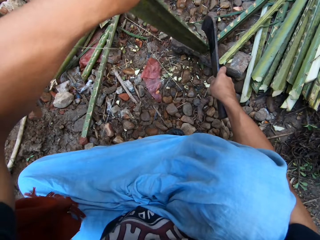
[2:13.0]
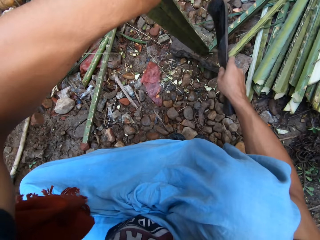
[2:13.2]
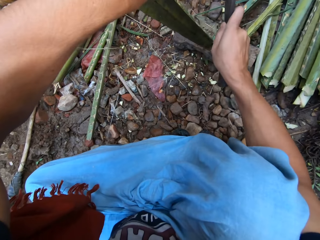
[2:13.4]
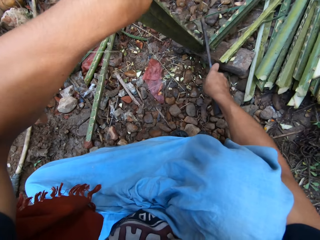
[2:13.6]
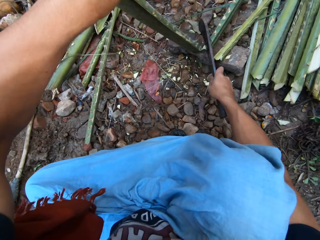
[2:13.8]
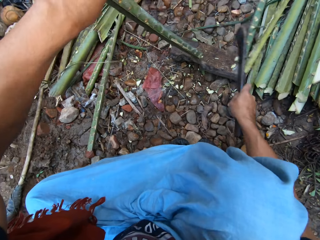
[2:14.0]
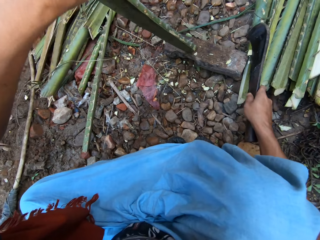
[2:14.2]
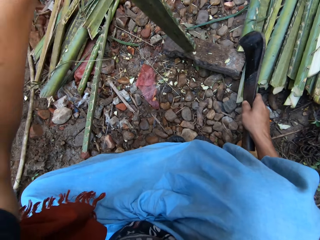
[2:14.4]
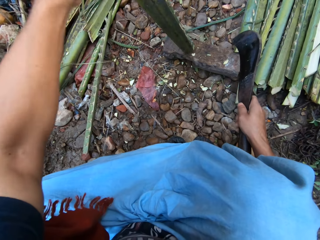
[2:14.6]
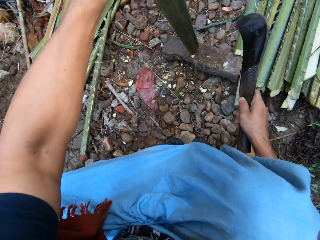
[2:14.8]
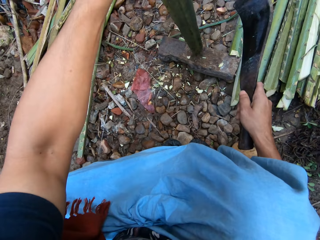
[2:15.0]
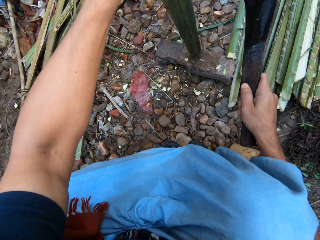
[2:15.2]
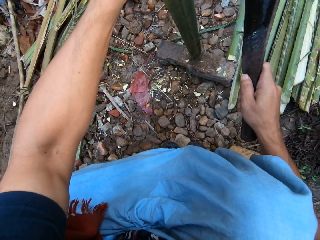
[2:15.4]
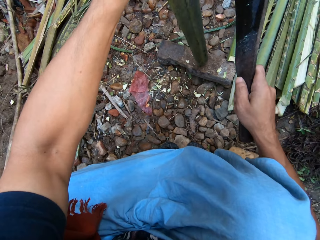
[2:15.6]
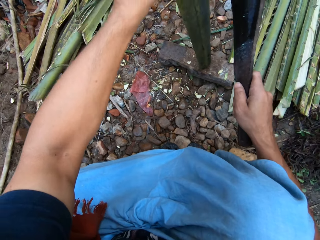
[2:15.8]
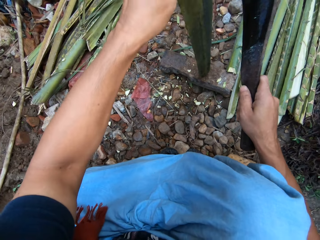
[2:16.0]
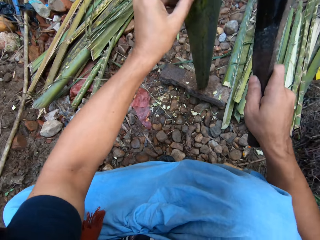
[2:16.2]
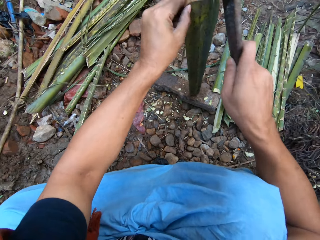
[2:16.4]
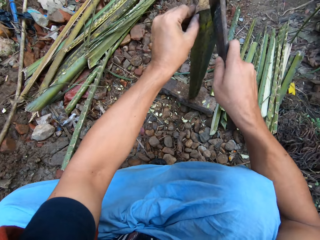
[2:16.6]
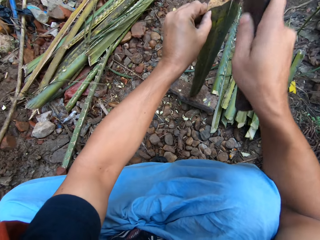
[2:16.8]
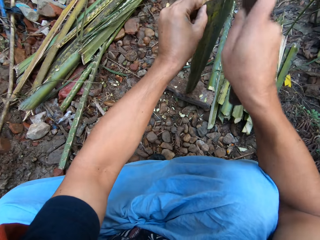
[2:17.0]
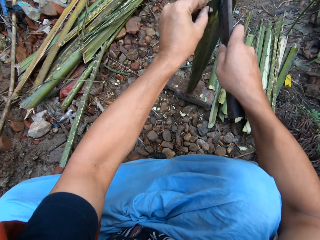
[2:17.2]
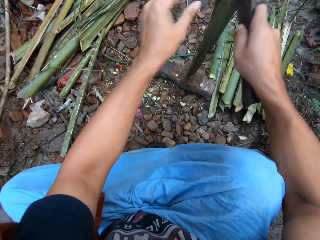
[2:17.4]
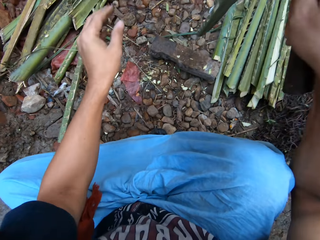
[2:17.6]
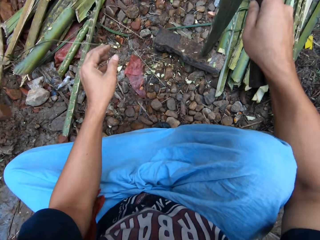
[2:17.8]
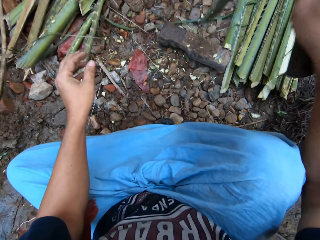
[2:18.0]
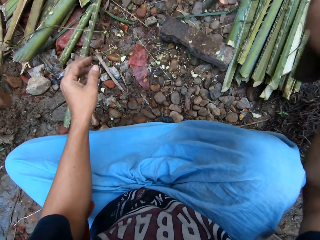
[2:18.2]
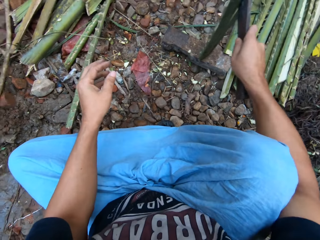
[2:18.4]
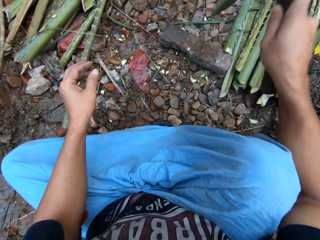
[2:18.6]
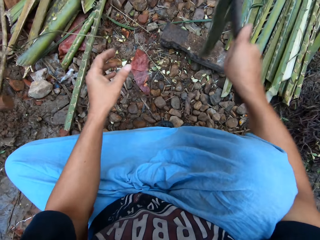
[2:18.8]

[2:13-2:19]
The camera wearer cuts one half of the tree branch in half with the knife in his hand.

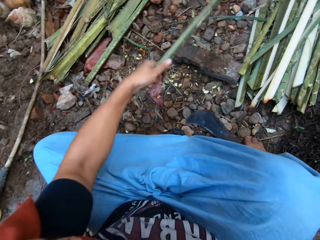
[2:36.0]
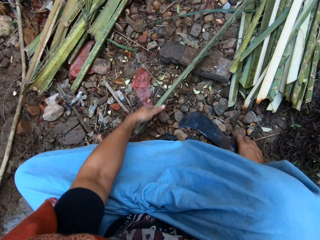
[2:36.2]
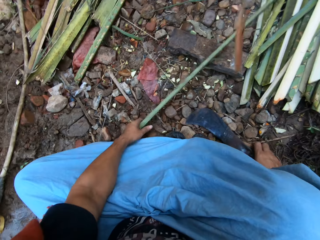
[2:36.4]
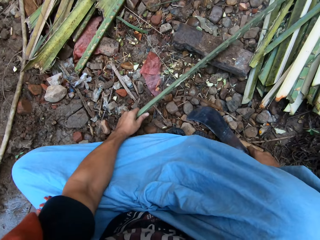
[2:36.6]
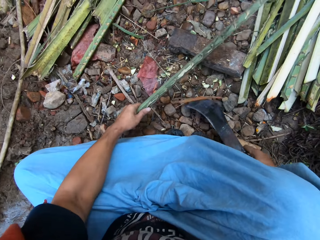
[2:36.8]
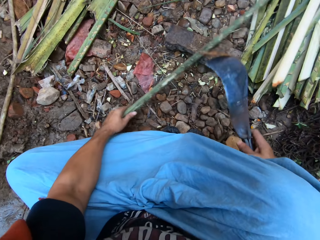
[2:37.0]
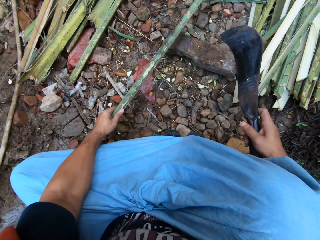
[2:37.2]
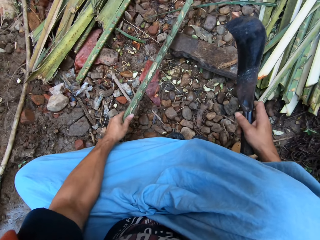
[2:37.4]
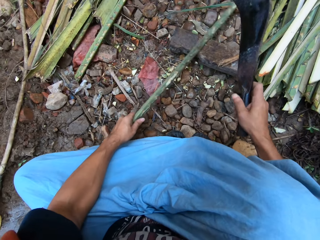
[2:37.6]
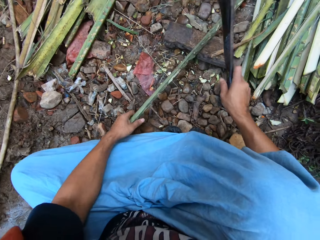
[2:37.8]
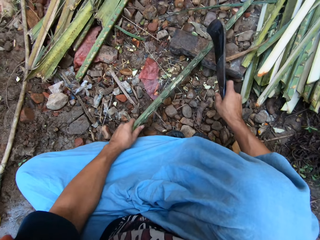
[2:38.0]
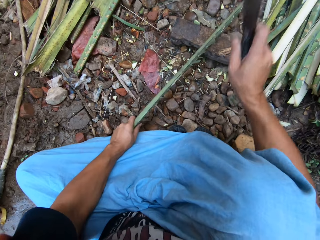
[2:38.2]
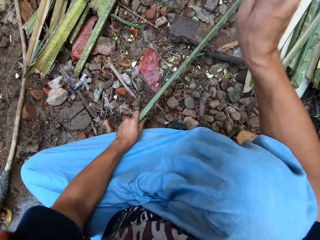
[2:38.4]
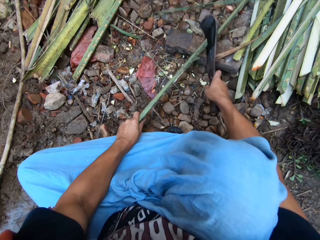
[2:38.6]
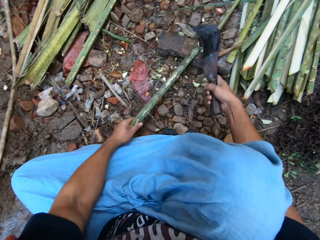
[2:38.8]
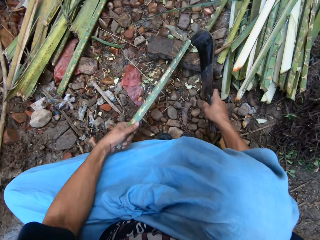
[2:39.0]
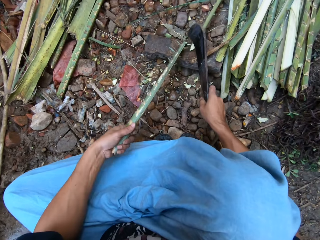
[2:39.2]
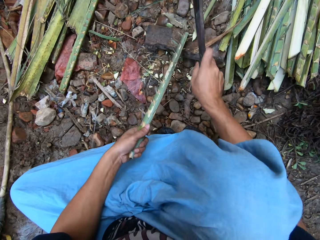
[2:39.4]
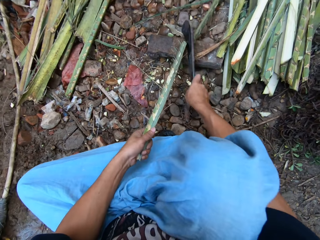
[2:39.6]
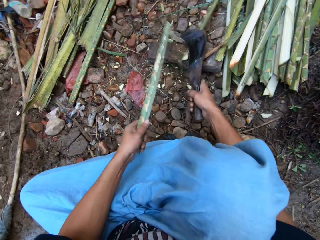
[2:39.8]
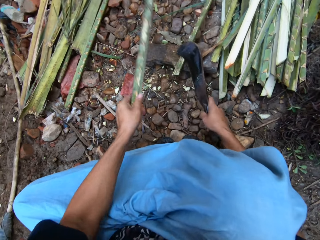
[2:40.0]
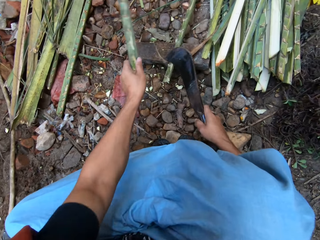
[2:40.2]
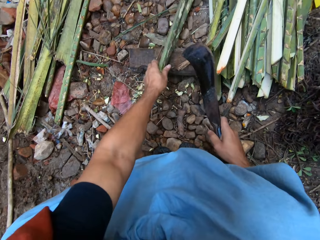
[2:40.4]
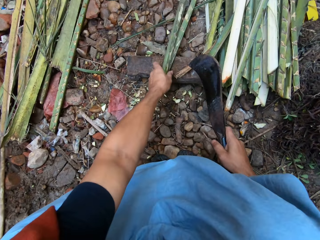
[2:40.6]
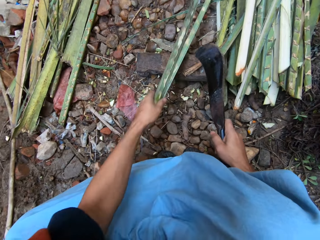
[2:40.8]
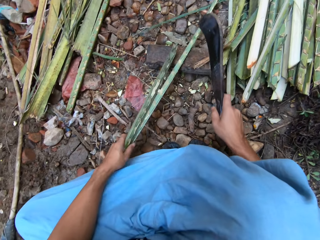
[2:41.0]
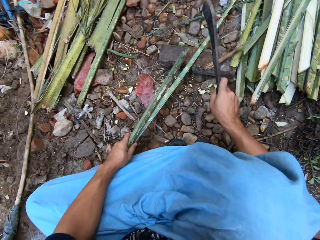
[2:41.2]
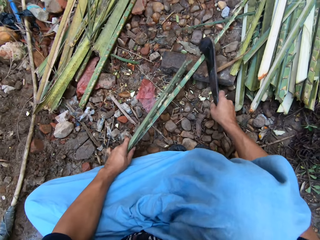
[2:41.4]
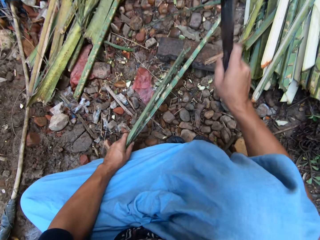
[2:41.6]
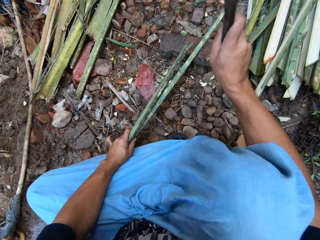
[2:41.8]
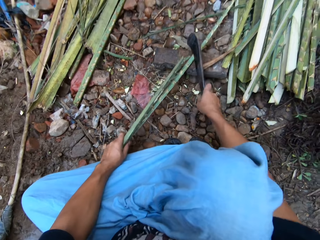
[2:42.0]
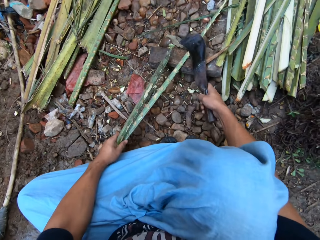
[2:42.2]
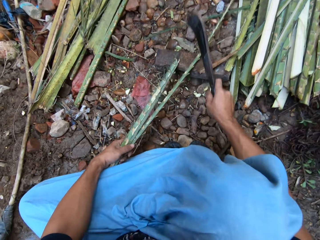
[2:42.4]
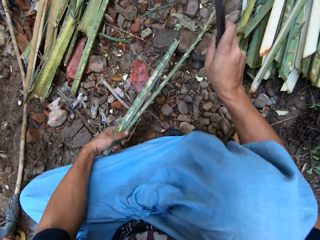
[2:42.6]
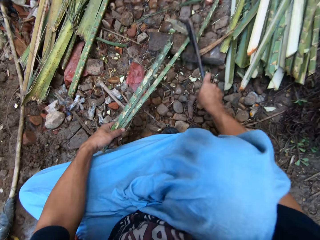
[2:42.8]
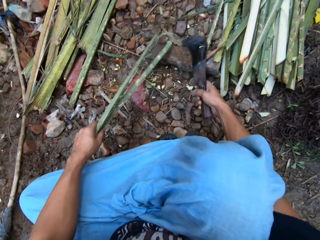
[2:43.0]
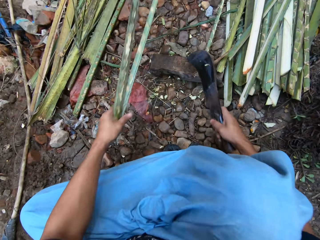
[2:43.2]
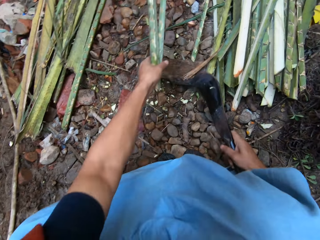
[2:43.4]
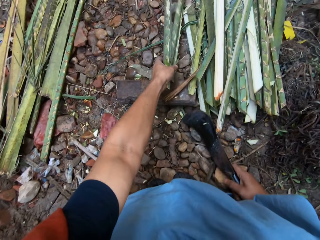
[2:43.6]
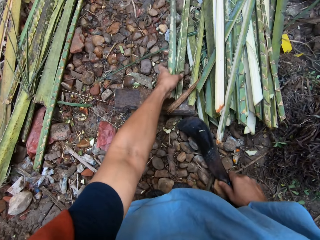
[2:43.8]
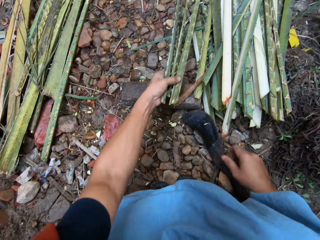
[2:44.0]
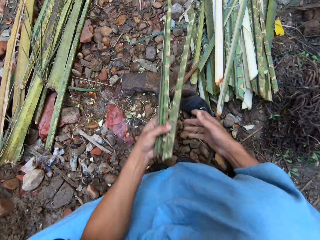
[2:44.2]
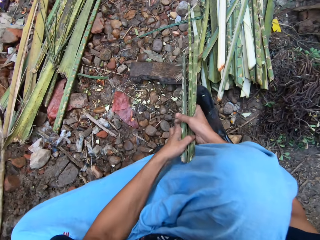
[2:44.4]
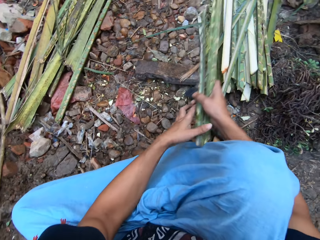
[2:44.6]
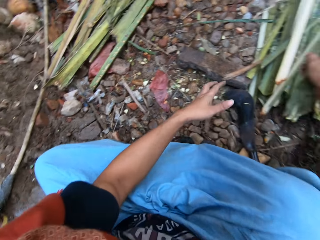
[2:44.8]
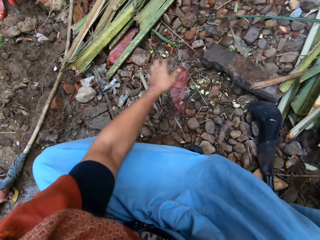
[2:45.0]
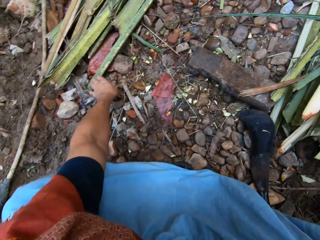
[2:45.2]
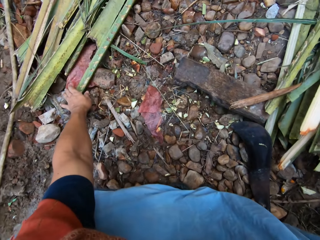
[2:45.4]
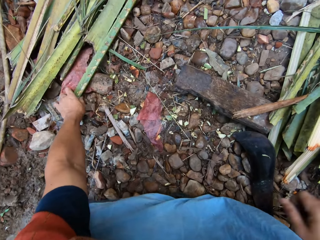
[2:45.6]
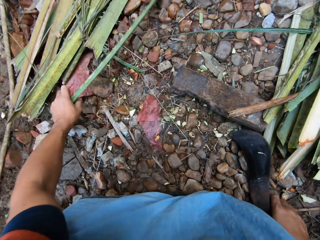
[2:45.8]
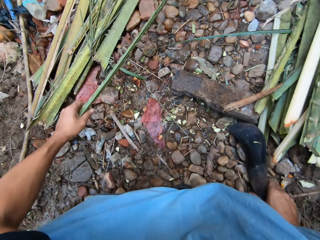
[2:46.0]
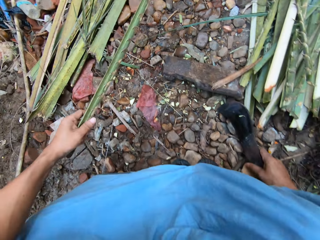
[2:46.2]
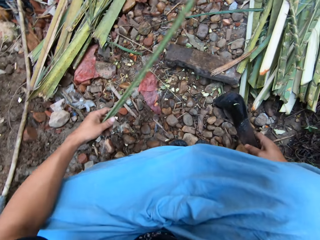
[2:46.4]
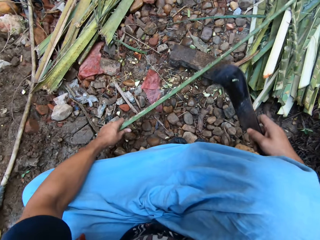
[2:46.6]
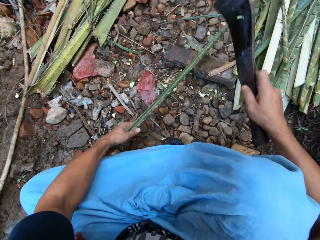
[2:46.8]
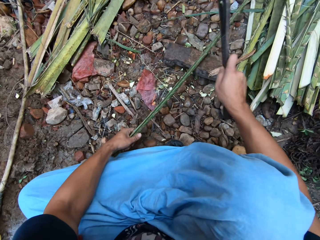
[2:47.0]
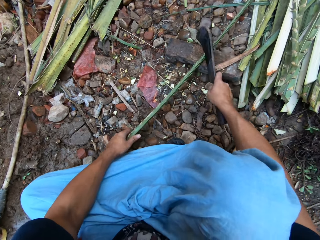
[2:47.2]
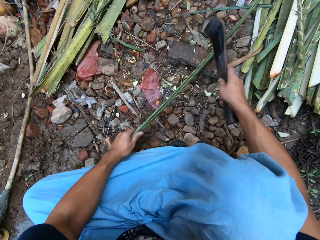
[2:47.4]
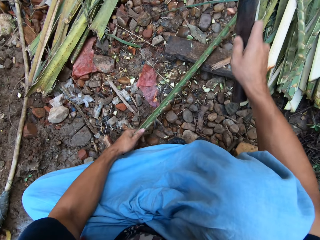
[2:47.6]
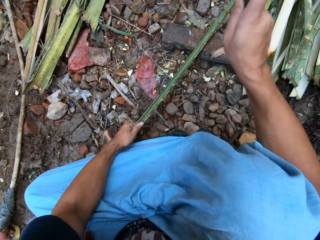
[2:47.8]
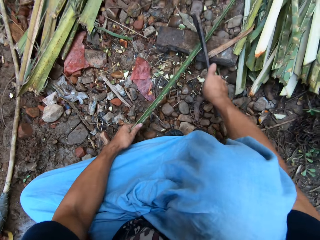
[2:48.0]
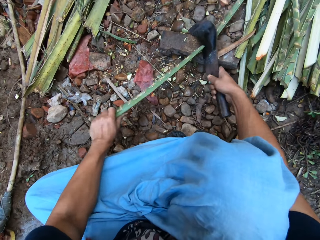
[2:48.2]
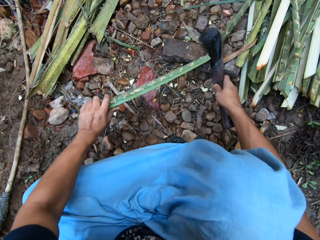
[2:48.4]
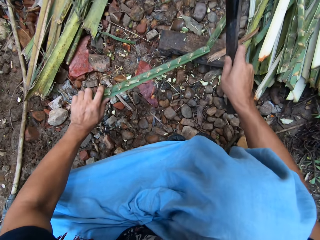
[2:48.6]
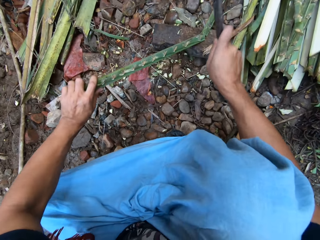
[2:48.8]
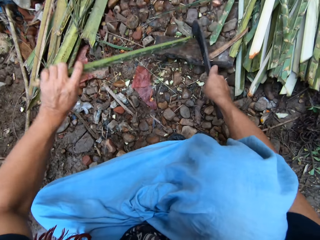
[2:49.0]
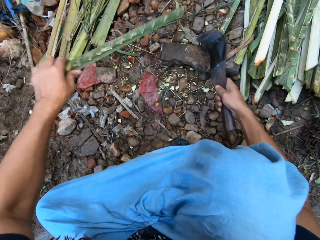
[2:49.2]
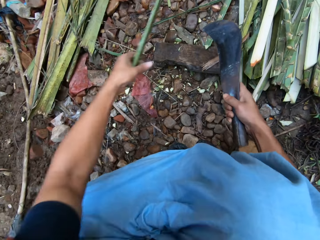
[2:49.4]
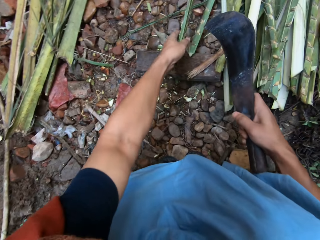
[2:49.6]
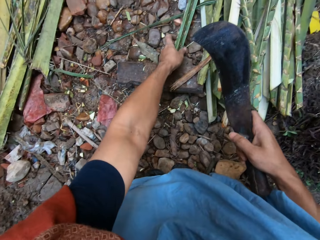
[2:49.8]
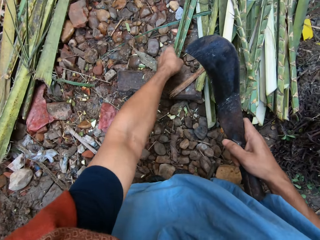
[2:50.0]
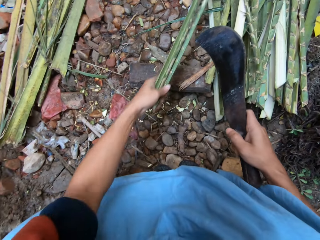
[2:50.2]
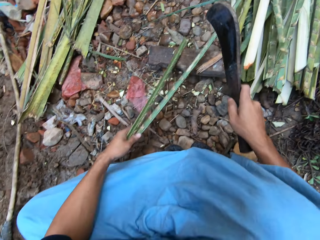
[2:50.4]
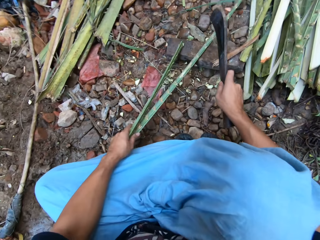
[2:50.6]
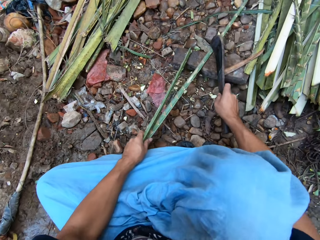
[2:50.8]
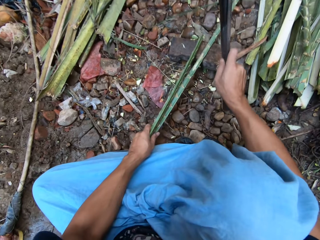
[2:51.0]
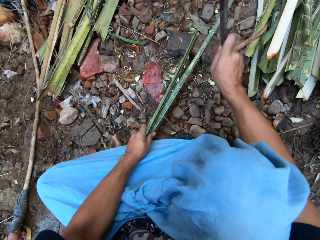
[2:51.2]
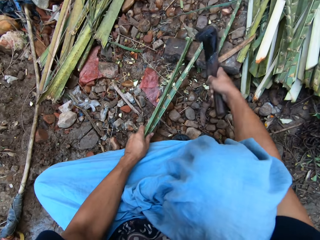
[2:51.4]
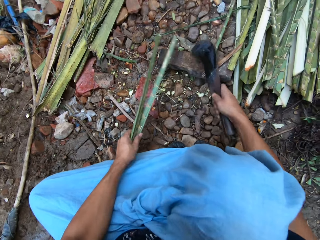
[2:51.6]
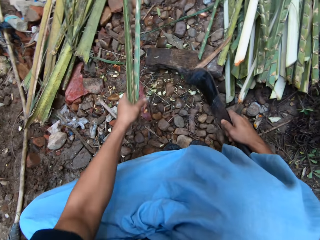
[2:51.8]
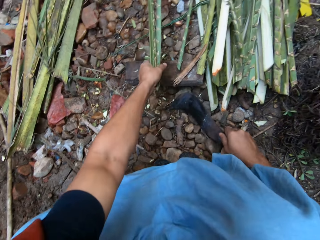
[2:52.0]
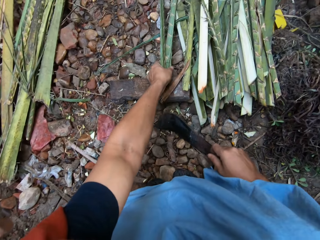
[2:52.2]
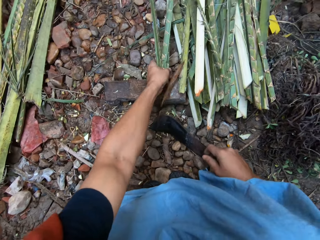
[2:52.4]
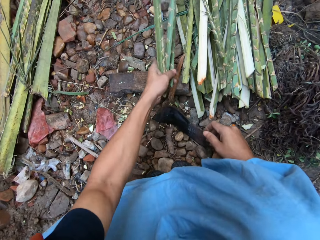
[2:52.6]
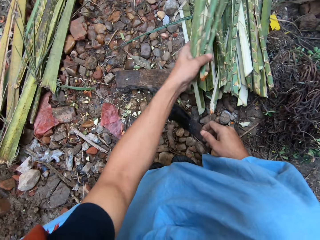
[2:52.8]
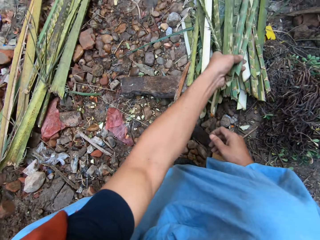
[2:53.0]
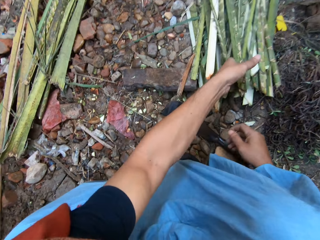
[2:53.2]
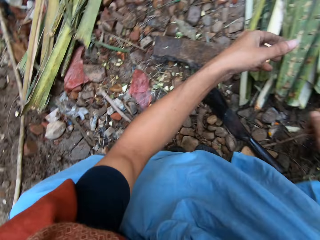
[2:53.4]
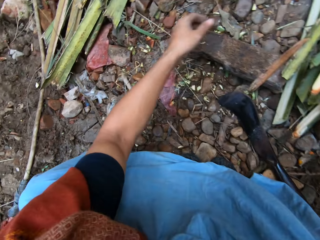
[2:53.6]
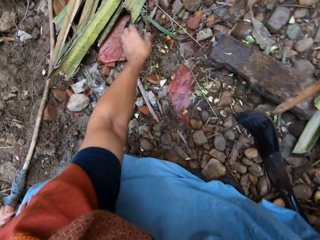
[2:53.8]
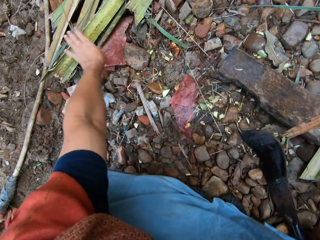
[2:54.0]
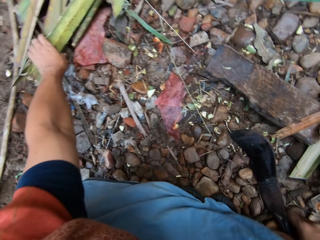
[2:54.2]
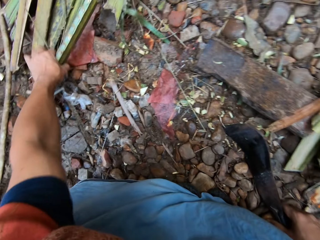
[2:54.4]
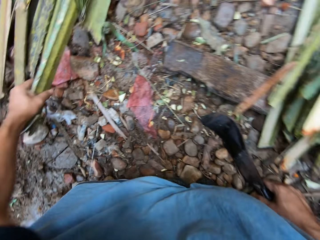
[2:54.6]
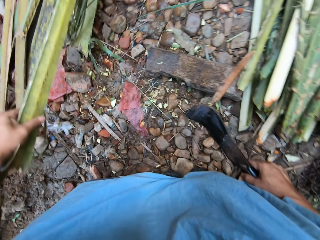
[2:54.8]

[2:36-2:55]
The camera wearer picks up a knife or machete. He cuts the tree branch in half with the knife in his hand. He puts the tree branches together. He picks up a coconut leaf. He cuts the tree branch in half with the knife in his hand. He pulls the coconut leaf. He drops the knife on the ground. He puts the tree branches together. He picks up the coconut leaf. He picks up another tree branch from the ground. He pulls the coconut leaf. He picks up the knife from the ground. He cuts the tree branch in half with the knife in his hand. He puts the tree branches together. He picks up the knife. He pulls the coconut leaf. He cuts the tree branch in half with the knife in his hand. He puts the tree branches together and drops the knife on the ground. He pulls the coconut leaf and drops the coconut leaf. He moves the left hand. He picks up another tree branch from the ground. He pulls the coconut leaf.
